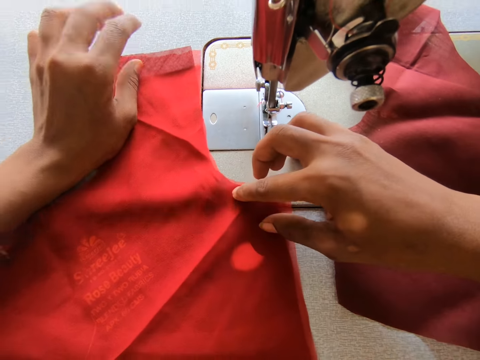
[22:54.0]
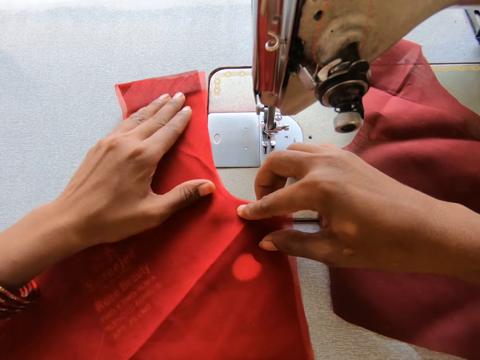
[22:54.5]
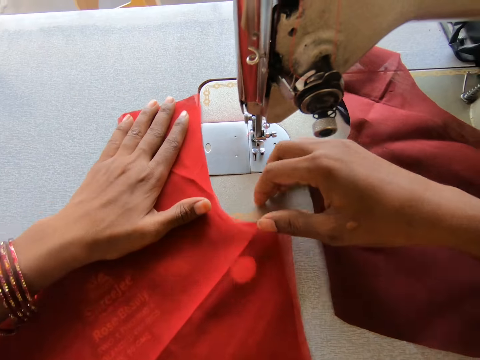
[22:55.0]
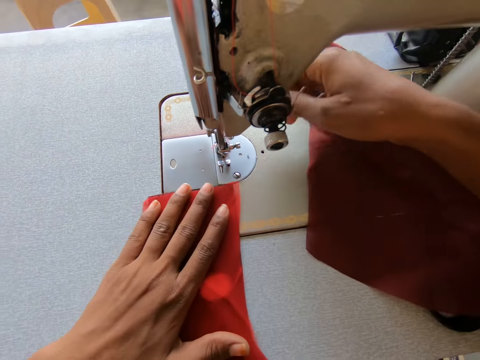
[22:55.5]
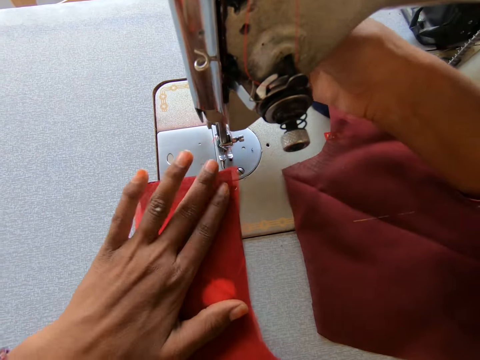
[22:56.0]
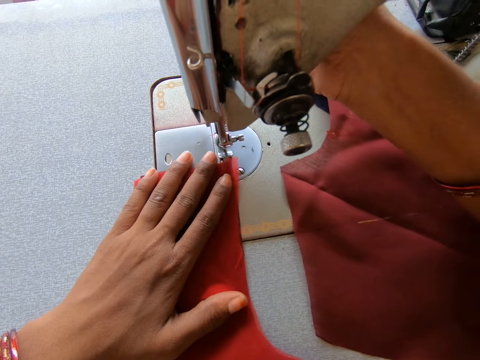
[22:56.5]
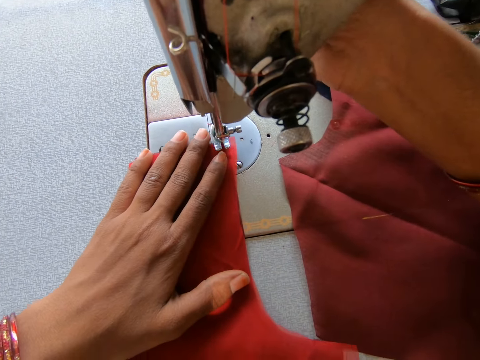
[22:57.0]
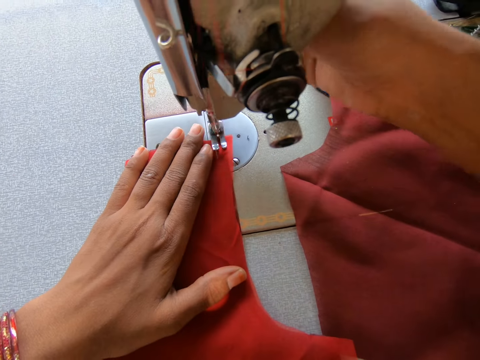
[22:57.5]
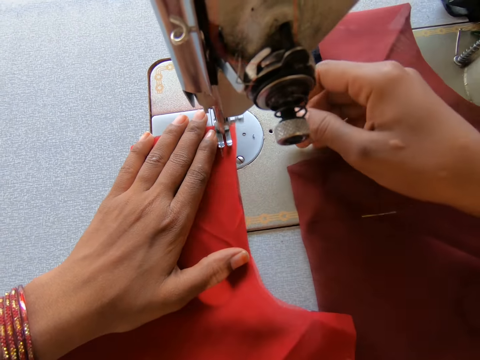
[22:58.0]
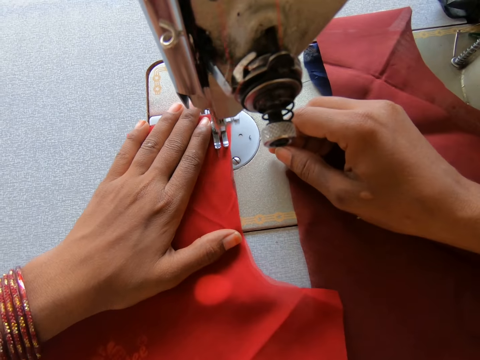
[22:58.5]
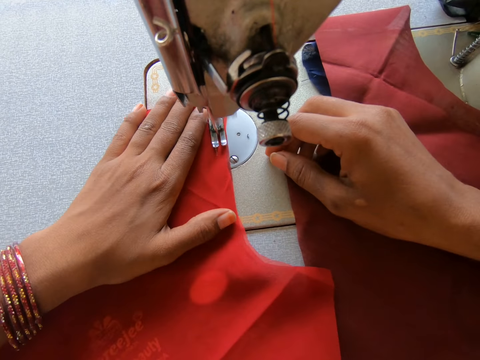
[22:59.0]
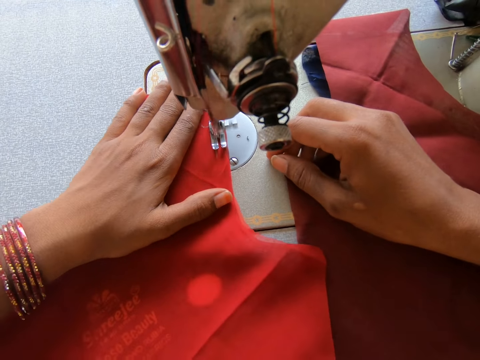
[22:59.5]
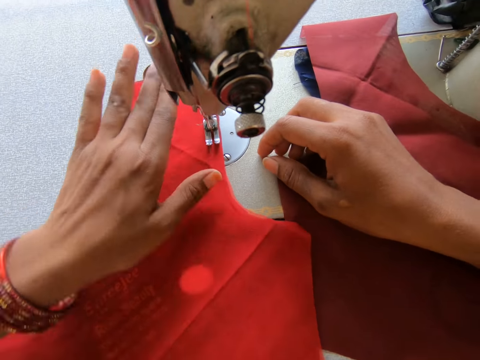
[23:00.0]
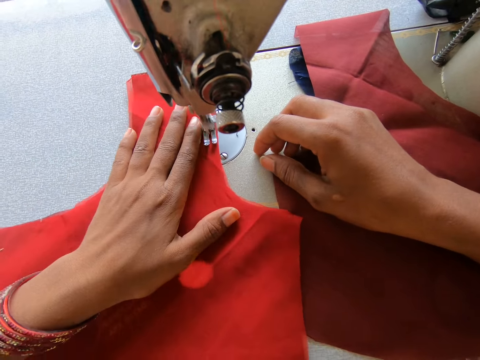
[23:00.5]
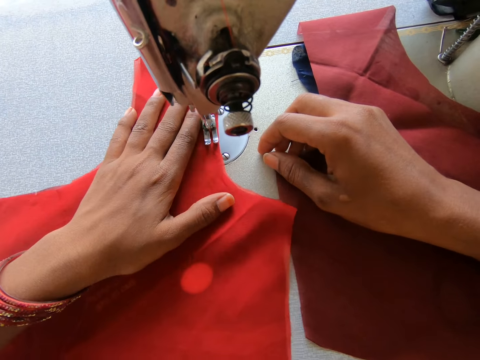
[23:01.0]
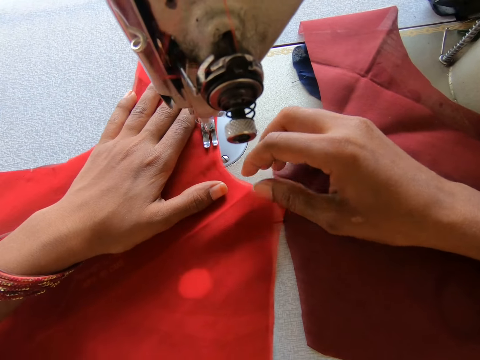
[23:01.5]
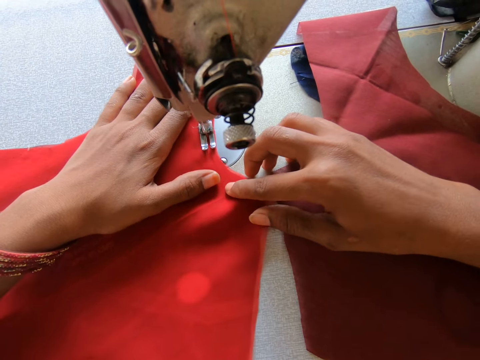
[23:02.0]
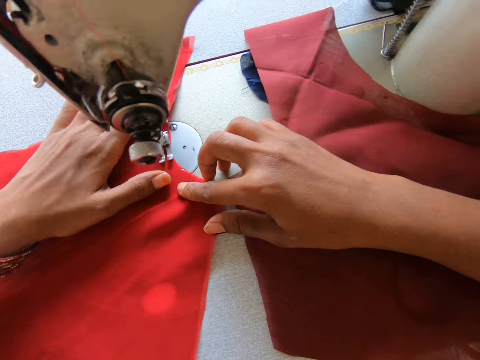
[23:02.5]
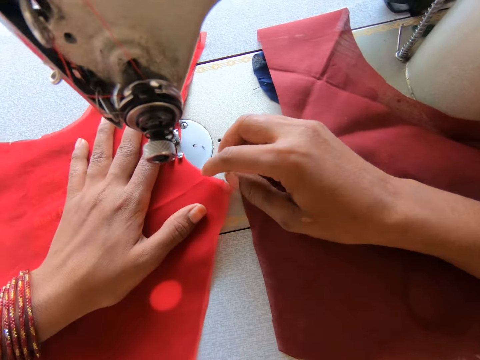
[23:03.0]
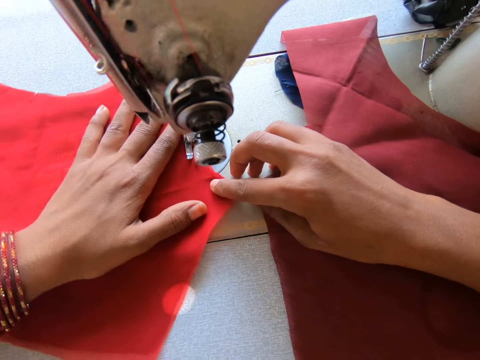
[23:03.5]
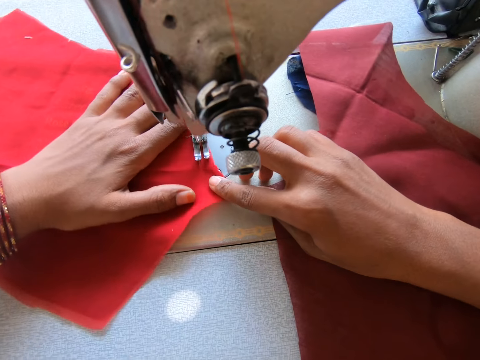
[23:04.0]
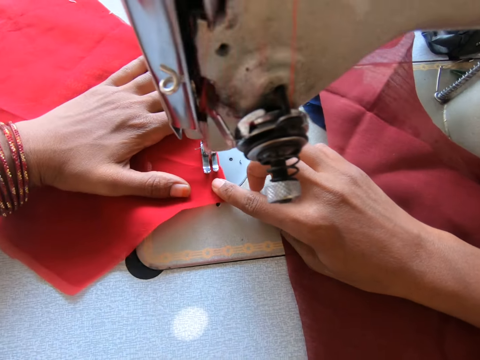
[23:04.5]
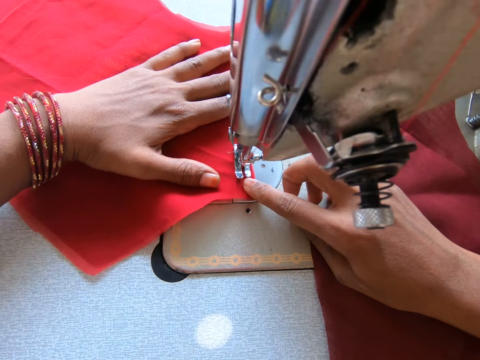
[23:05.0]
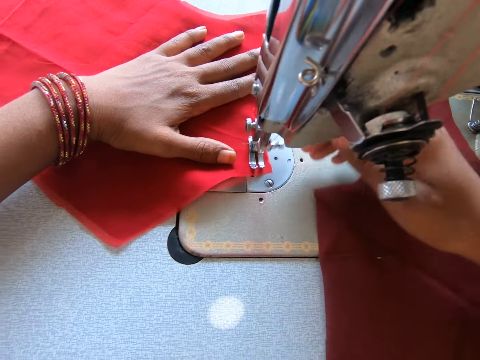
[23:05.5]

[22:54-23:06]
The camera wearer moves the hand along the fabric. They set the pieces of fabric on the machine. They sew the bodice. They place the index finger on the fabric.

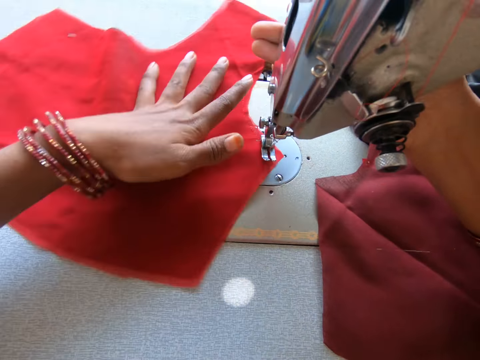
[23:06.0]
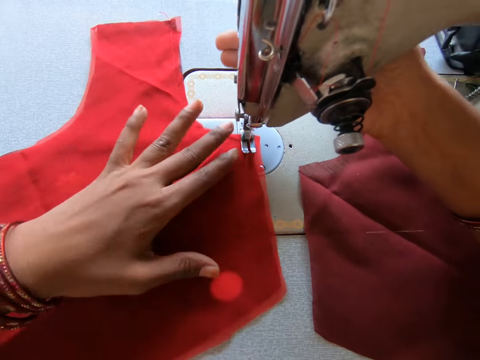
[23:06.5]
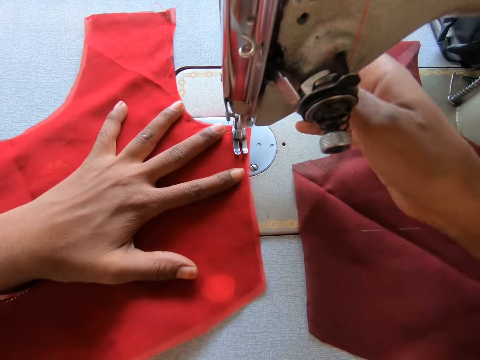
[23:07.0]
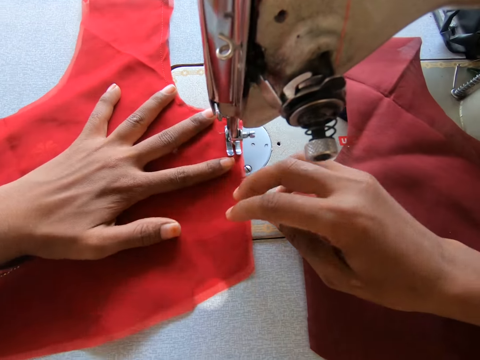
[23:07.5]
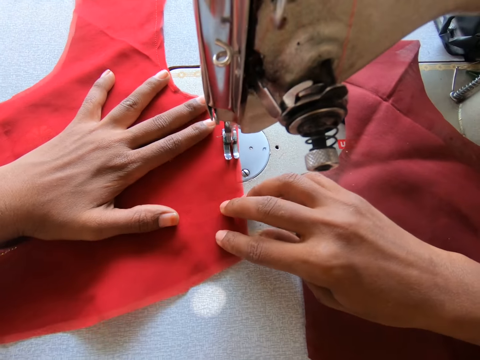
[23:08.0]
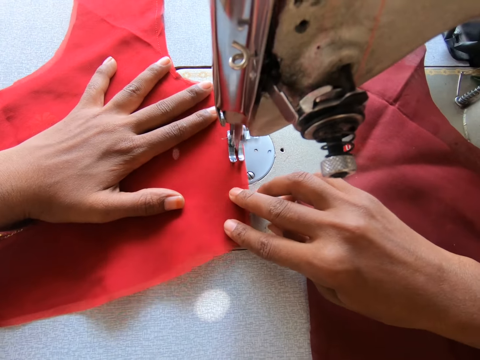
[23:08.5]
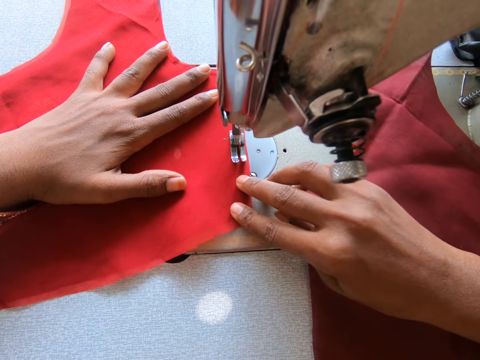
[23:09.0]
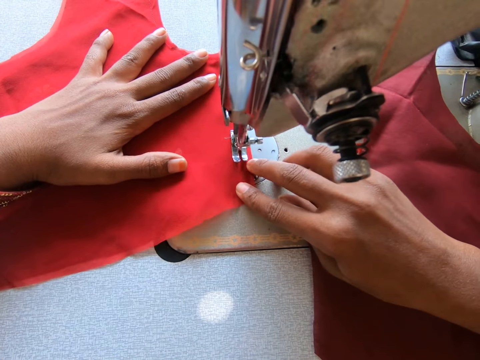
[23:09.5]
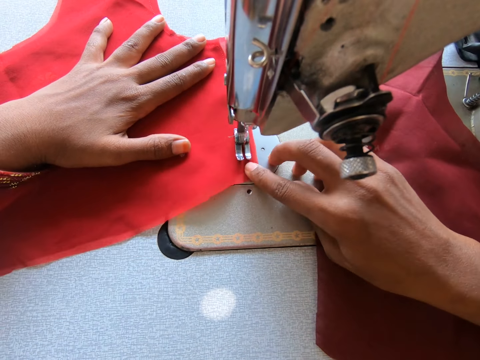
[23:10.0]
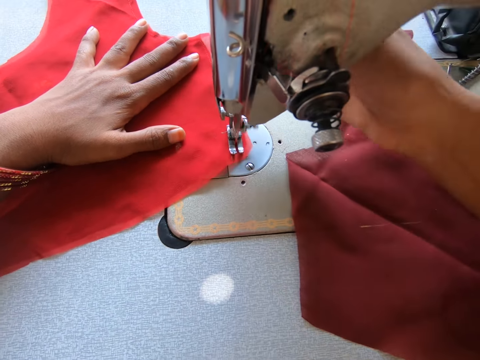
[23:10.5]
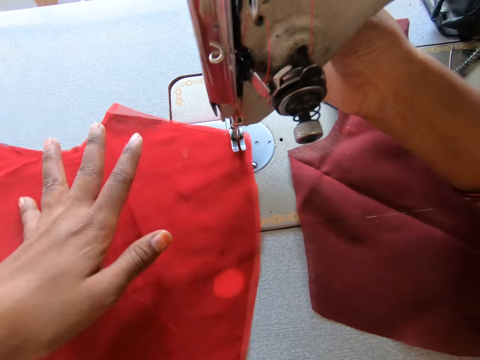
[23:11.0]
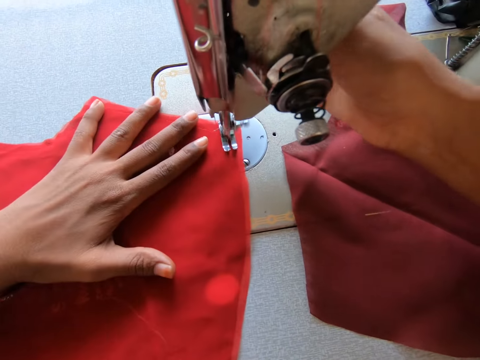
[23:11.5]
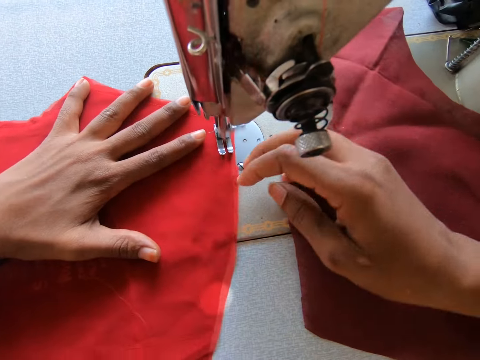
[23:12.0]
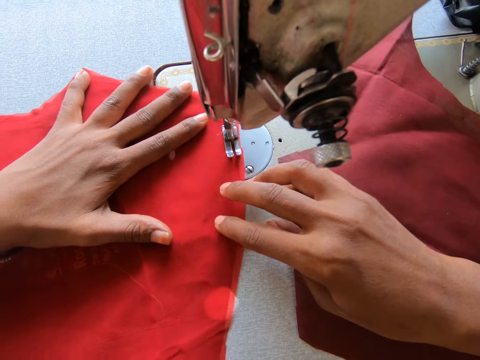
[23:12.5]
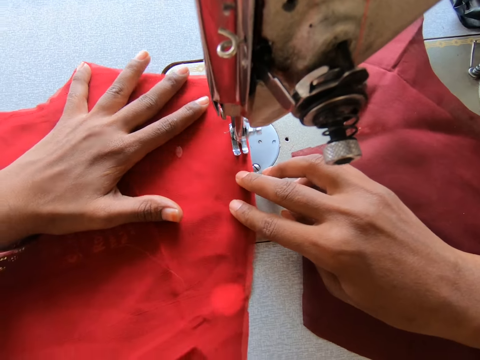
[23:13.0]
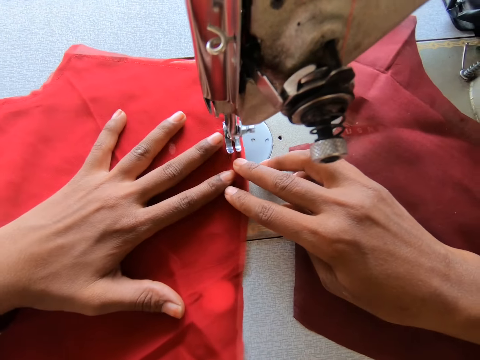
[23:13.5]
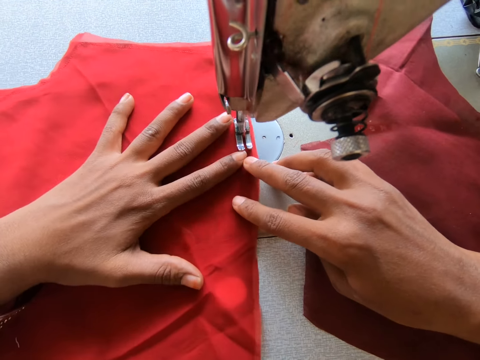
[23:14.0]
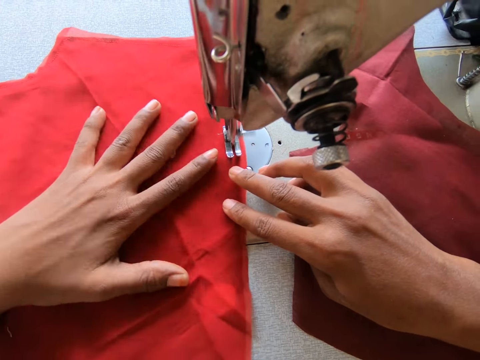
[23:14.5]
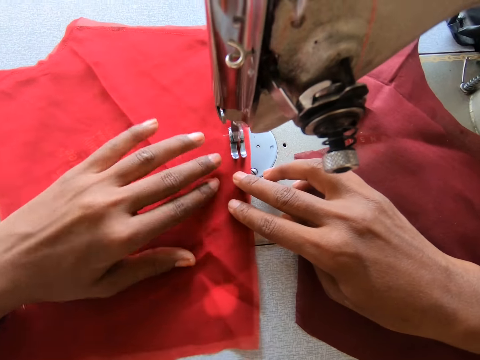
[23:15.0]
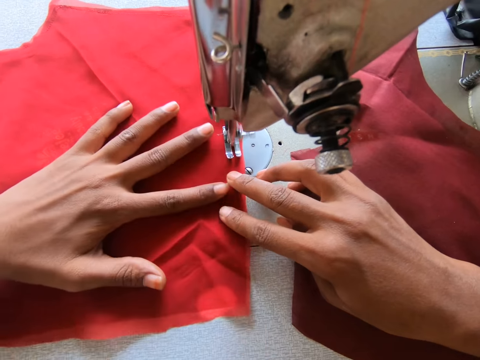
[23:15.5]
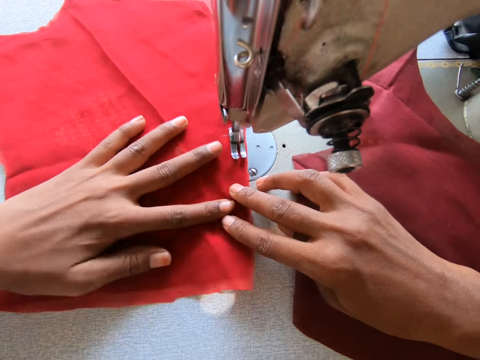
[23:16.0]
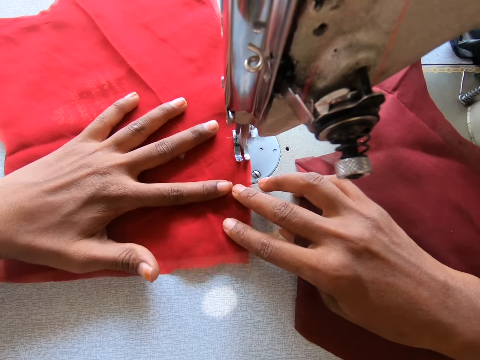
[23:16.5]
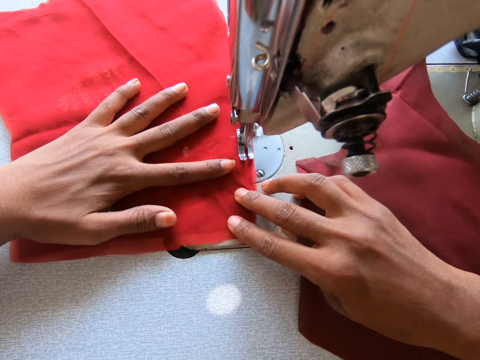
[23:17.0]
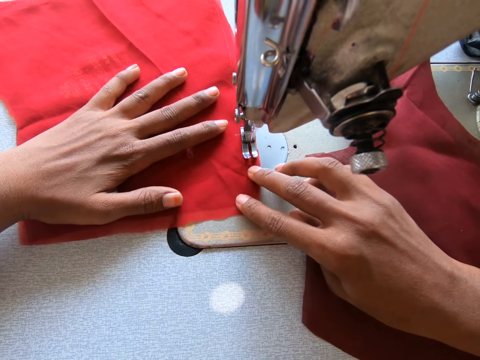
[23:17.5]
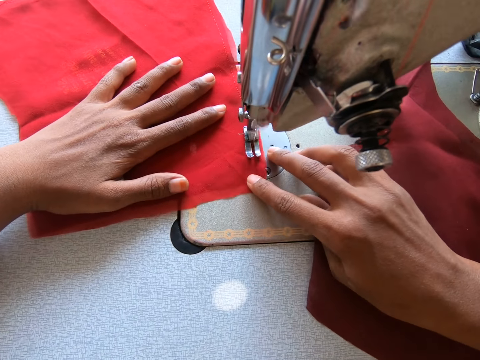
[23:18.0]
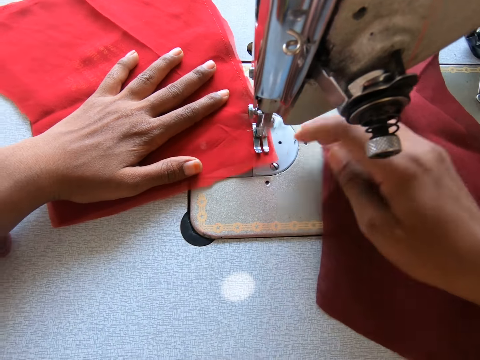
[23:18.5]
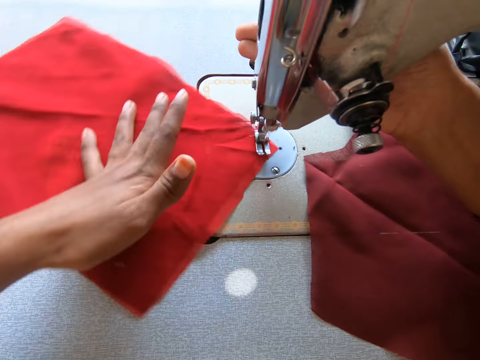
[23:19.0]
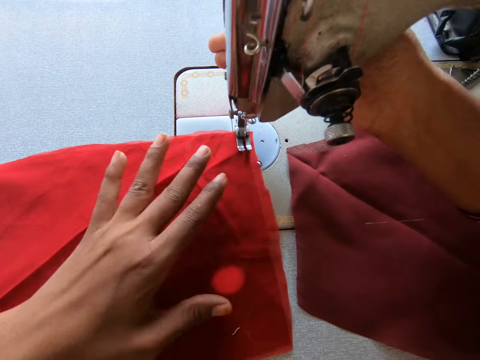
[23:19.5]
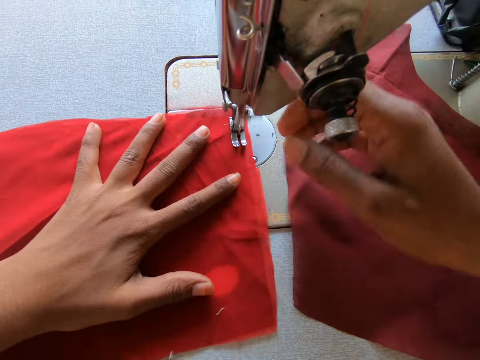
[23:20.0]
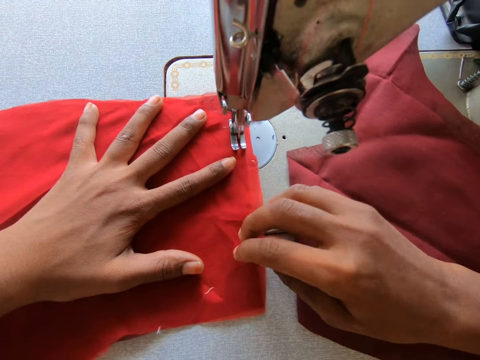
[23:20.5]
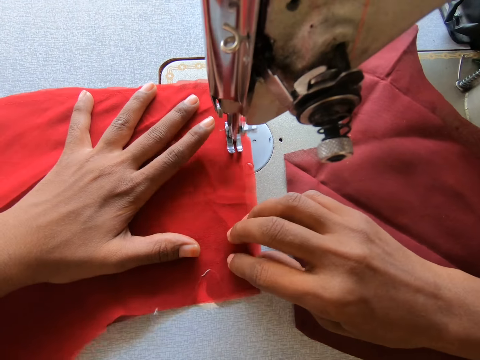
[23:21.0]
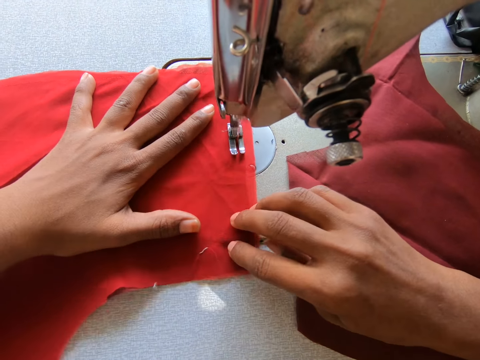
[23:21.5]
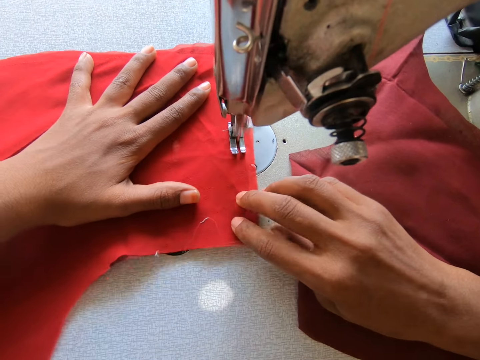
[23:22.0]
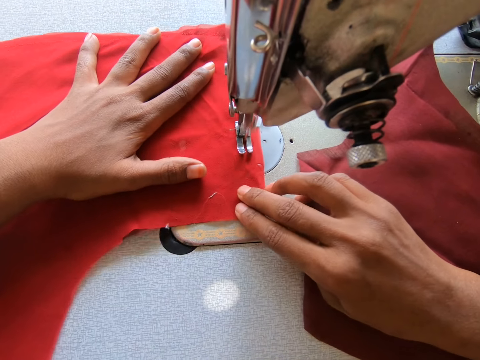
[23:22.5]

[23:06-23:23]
The camera wearer turns the fabric. They hold the reverse lever. They sew the bodice. They turn the bodice. They hold the reverse lever. They sew the bodice. They move the hands along the fabric. They turn the bodice and sew the bodice.
